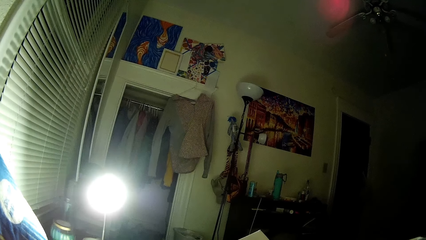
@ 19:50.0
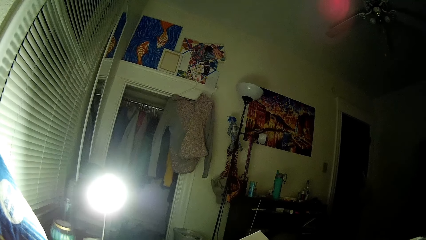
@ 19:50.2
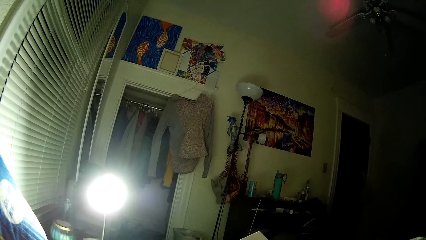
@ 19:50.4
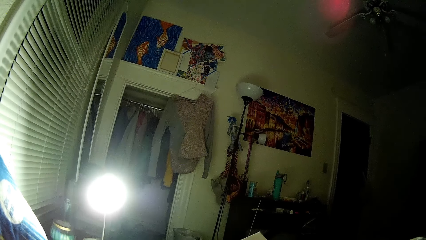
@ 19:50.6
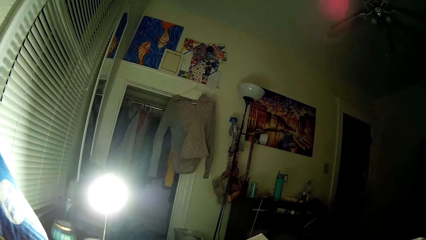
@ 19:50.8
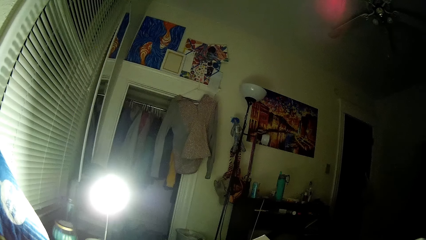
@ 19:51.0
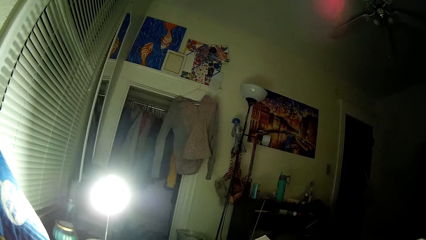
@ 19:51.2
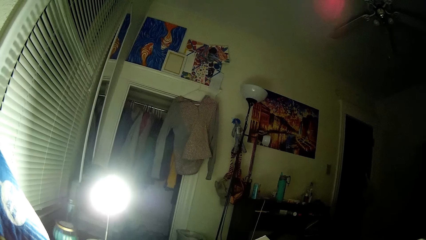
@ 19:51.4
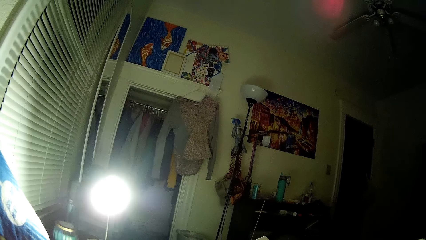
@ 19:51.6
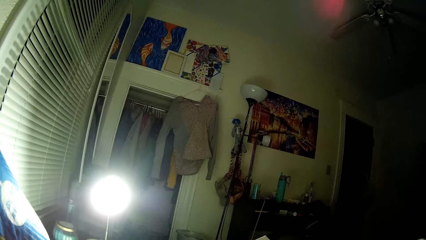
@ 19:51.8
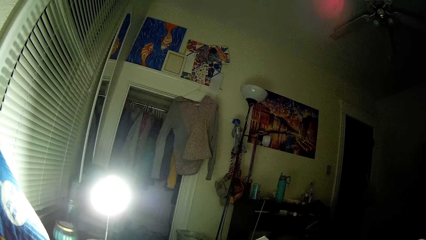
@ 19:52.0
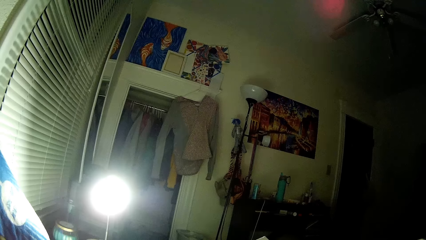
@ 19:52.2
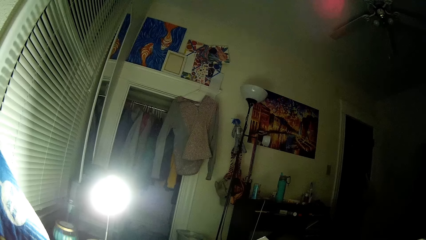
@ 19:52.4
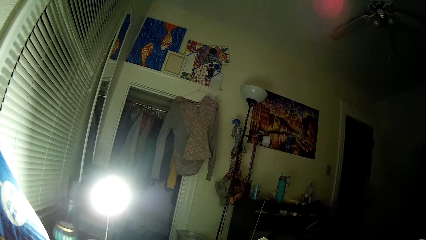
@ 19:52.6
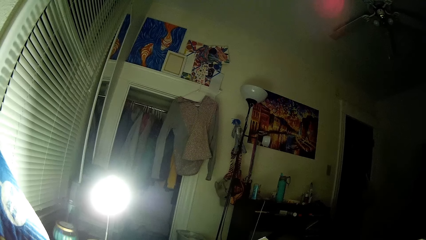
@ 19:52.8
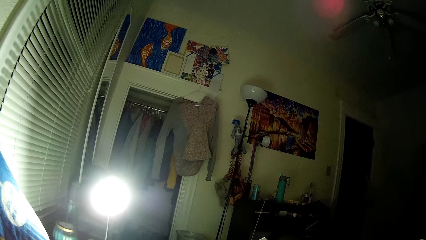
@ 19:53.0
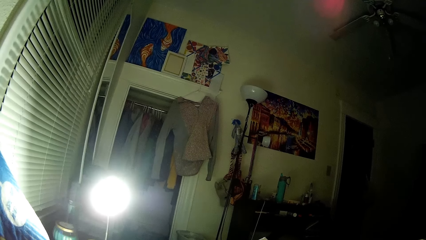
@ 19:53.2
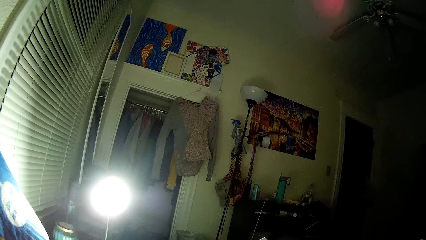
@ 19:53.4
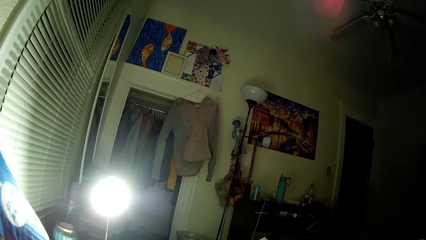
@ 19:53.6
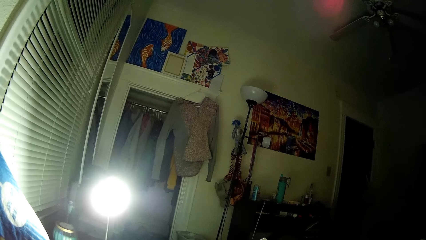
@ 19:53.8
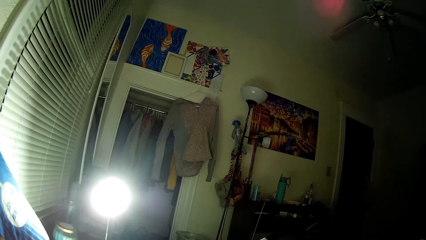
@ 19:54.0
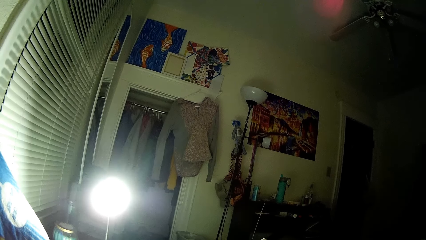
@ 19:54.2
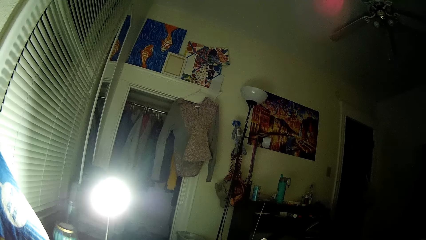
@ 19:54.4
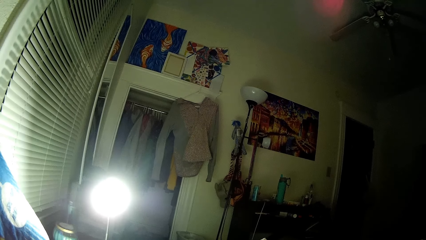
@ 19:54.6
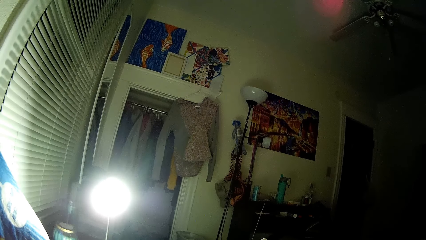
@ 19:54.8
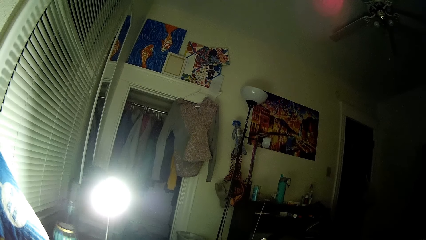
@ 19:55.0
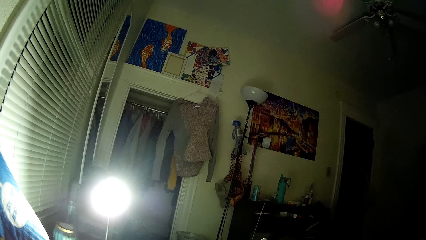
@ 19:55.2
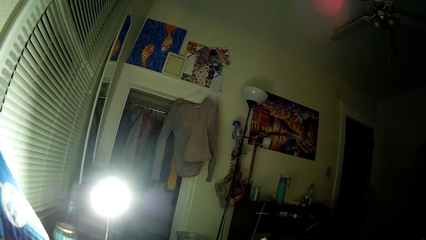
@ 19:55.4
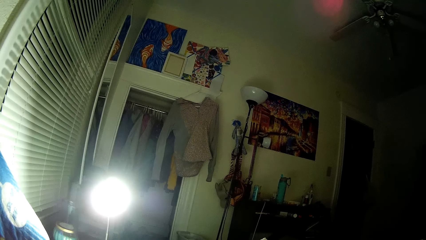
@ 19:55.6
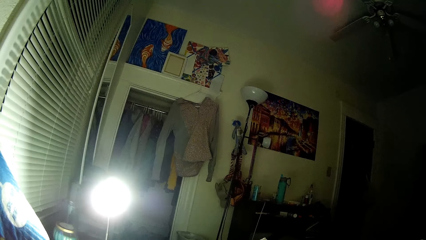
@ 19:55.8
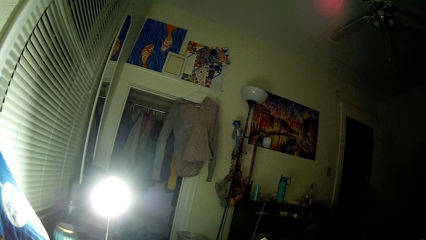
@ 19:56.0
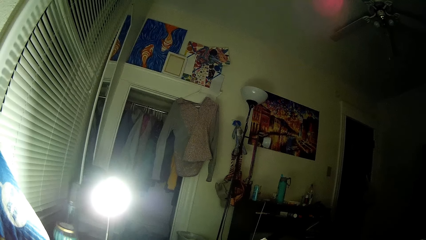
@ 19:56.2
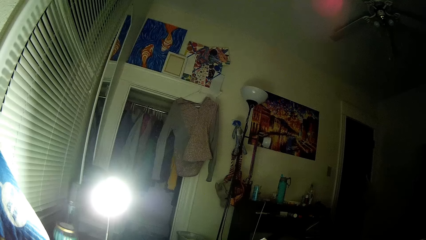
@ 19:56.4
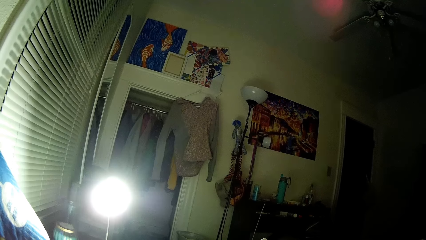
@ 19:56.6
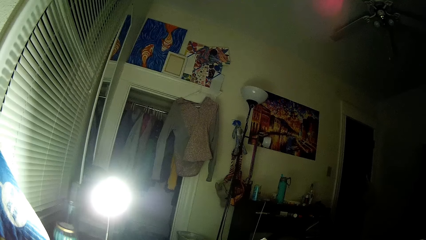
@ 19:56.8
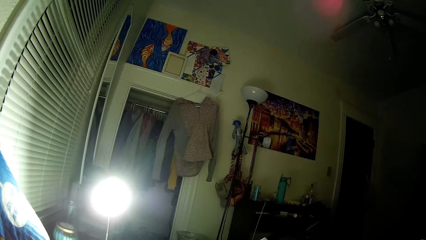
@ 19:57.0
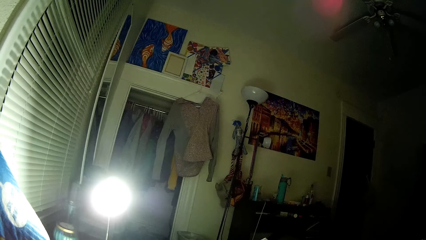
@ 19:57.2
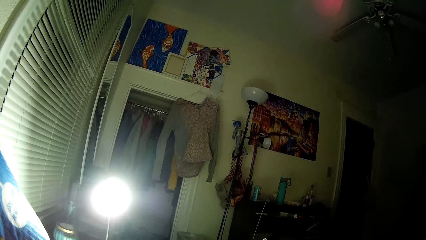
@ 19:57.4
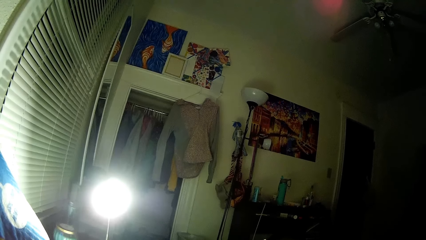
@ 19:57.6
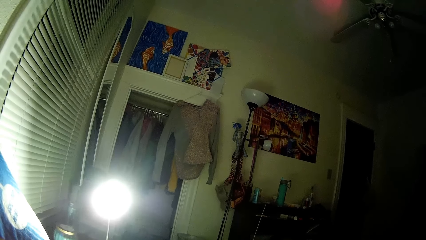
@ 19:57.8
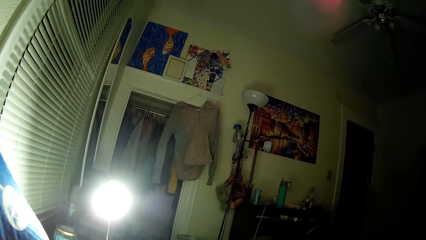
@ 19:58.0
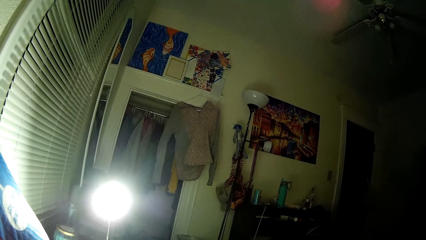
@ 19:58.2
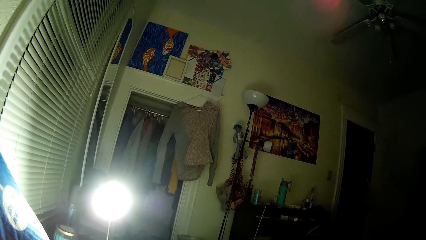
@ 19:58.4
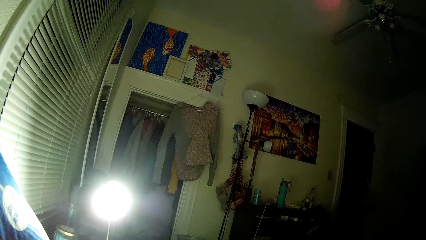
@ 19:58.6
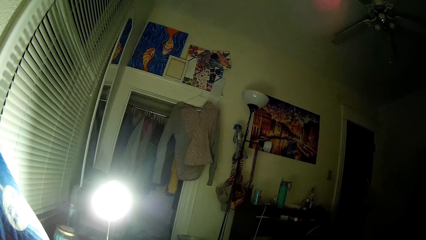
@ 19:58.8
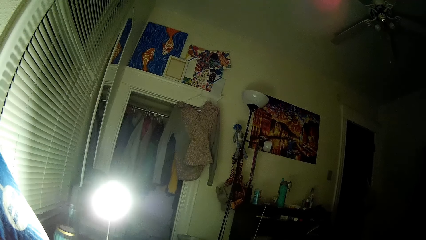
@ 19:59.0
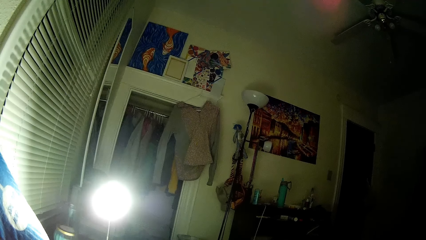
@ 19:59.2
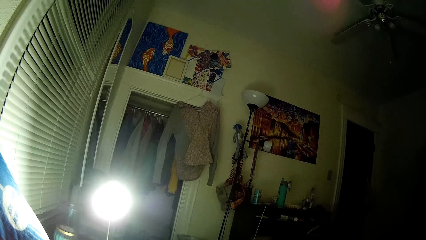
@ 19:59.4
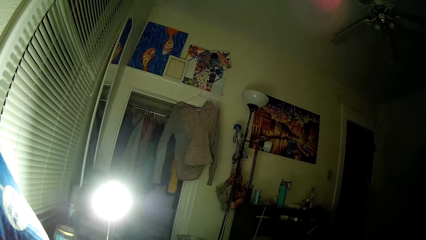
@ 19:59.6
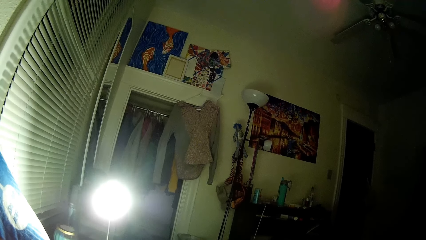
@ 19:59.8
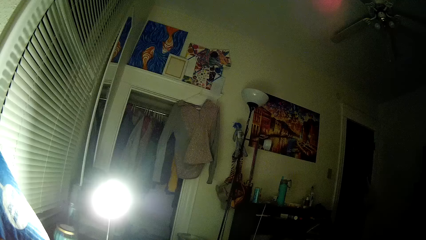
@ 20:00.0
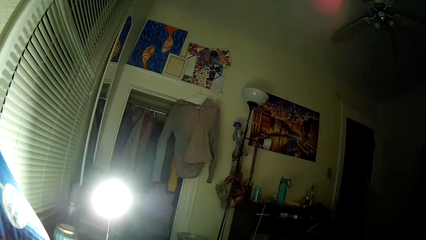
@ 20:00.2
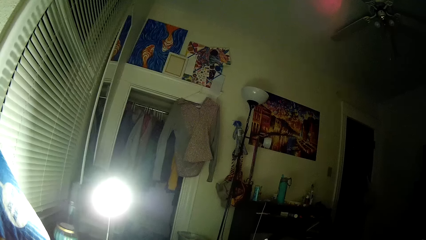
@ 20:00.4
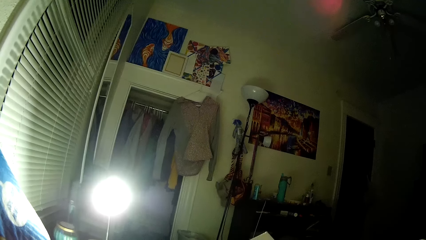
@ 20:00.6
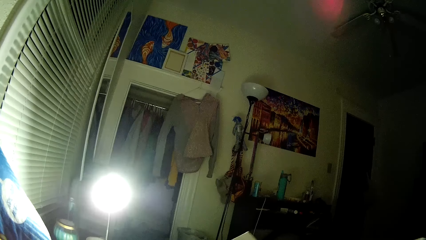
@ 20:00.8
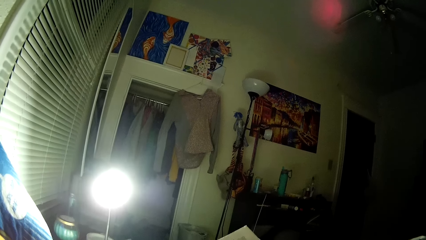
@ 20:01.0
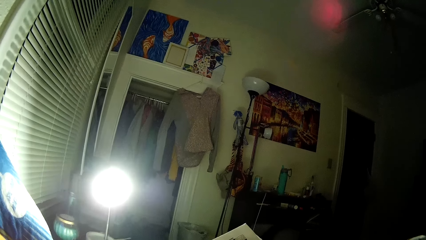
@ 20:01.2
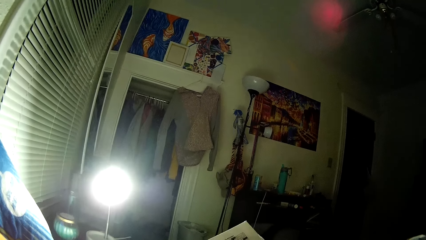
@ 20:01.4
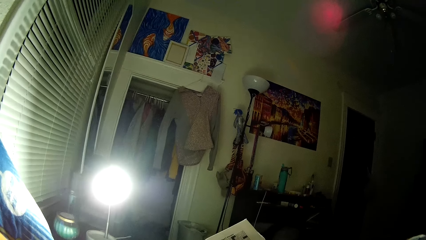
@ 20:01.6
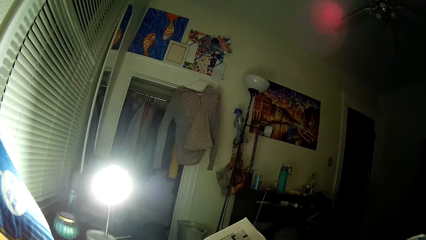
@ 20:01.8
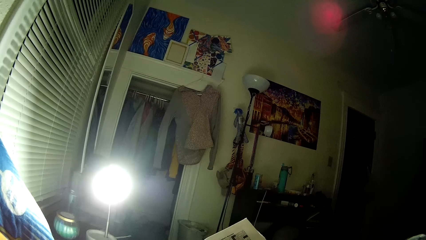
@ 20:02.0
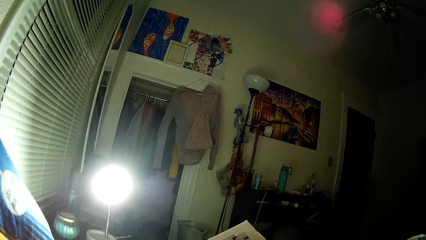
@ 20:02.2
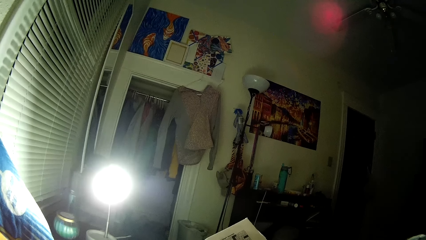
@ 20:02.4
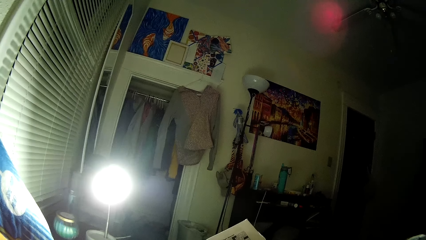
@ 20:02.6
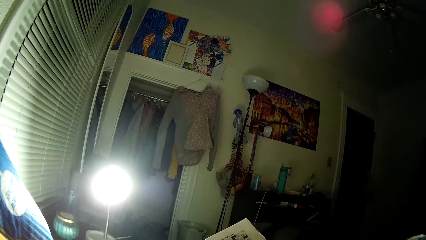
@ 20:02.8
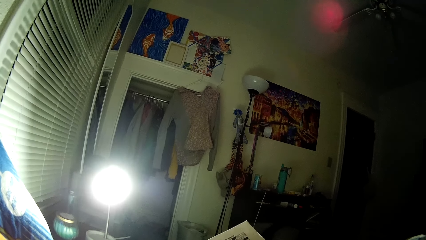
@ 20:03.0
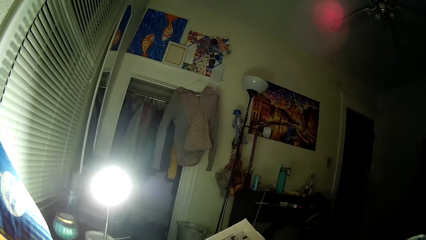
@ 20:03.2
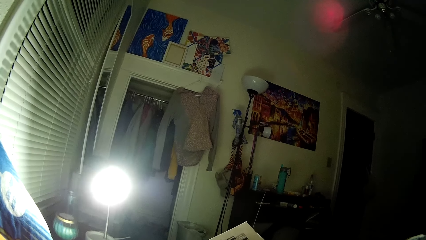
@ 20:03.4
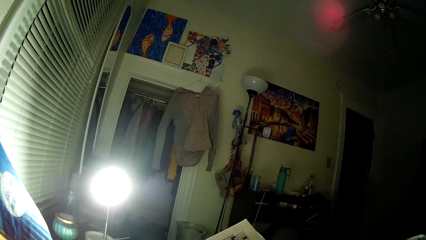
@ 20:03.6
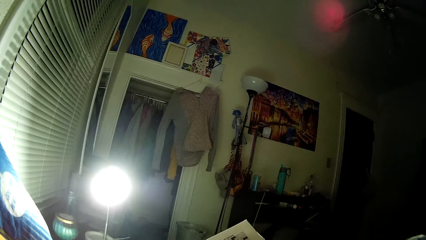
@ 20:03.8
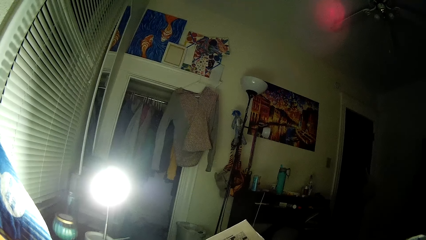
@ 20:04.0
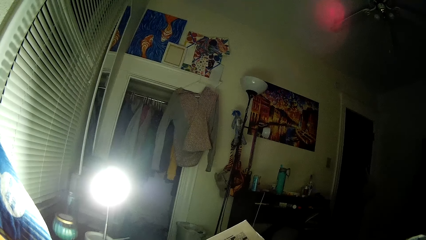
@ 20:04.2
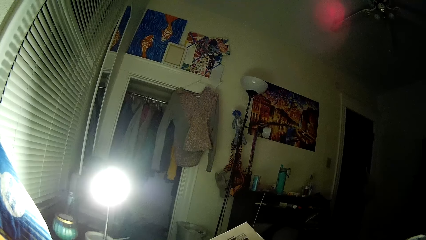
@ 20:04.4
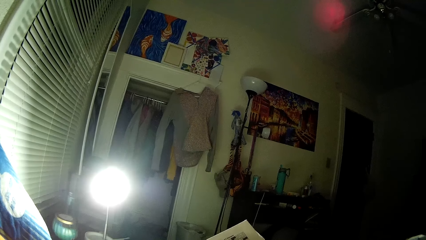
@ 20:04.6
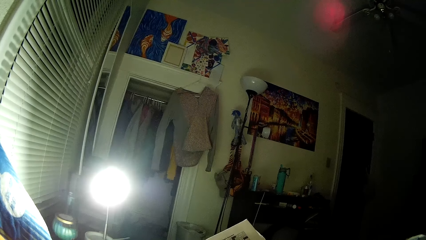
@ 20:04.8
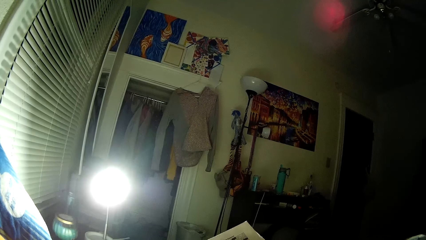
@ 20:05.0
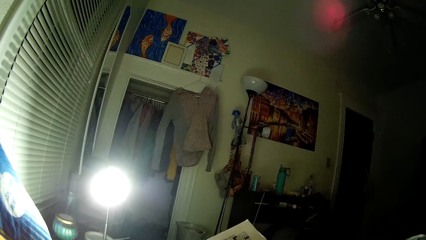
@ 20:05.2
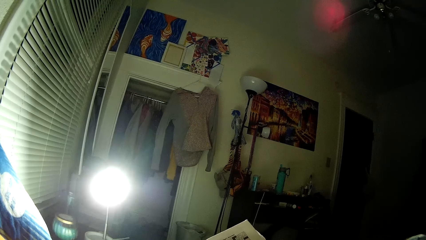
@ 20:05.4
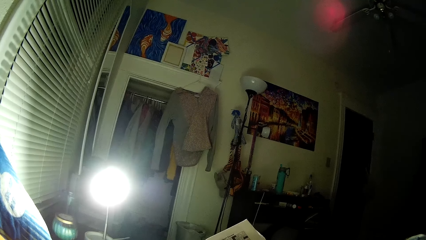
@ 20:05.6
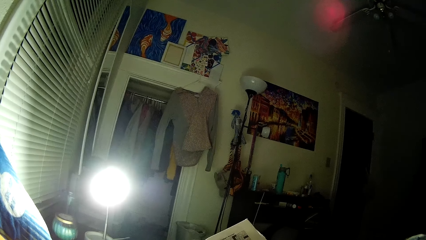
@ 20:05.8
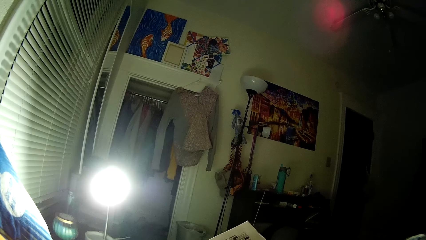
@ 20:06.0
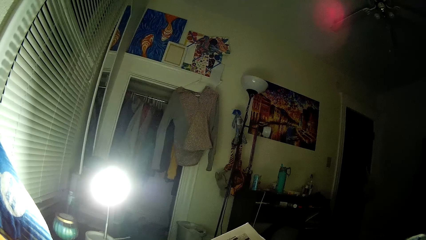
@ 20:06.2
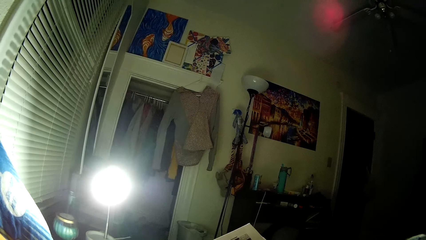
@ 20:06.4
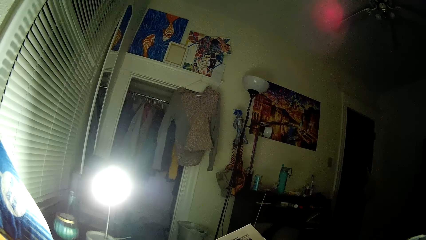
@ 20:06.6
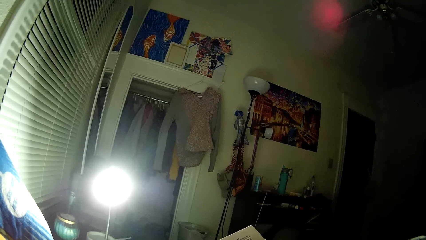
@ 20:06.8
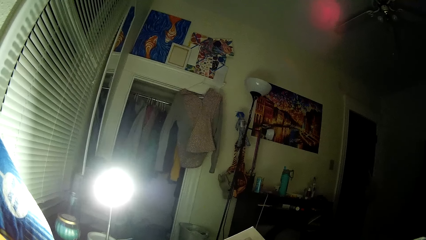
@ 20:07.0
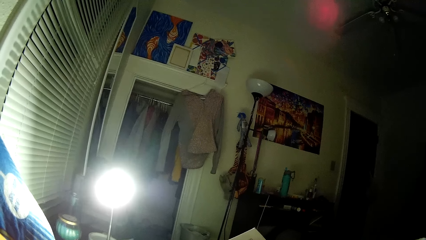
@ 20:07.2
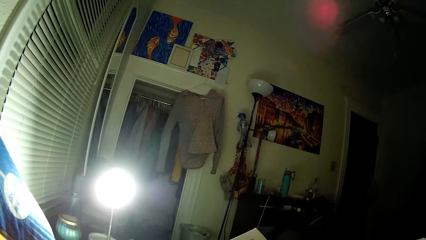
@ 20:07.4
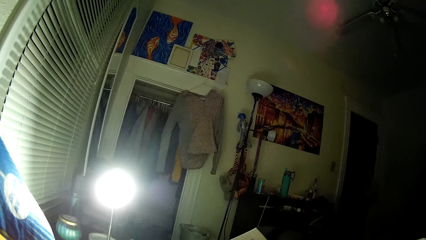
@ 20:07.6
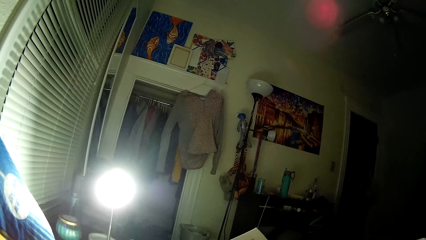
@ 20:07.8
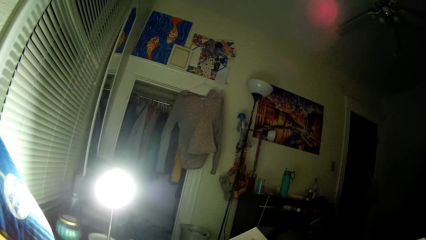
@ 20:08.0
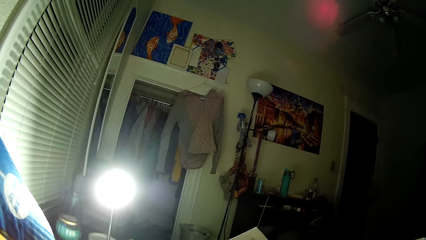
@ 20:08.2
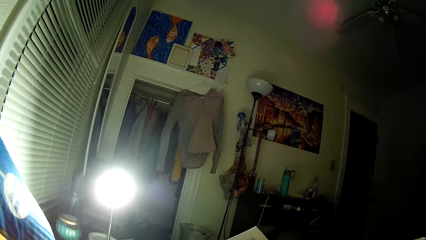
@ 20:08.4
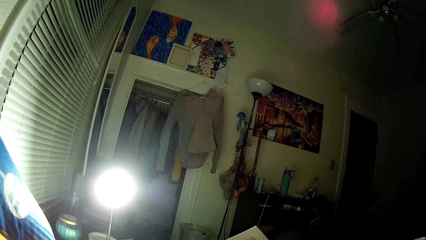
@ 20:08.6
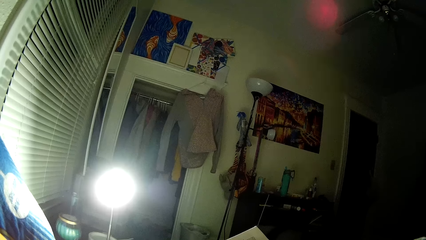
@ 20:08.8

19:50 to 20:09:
The camera wearer looks up at the ceiling. They hold the newspaper.
